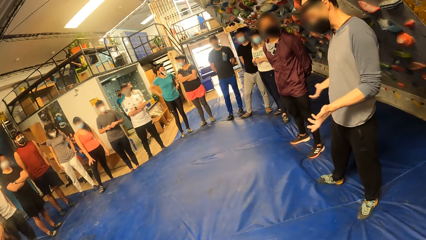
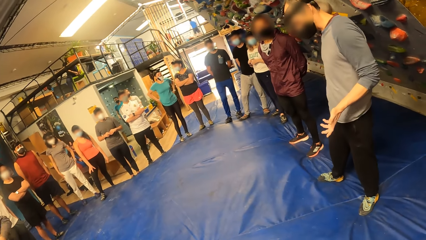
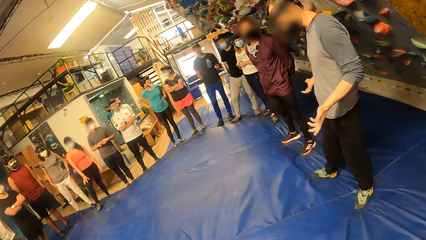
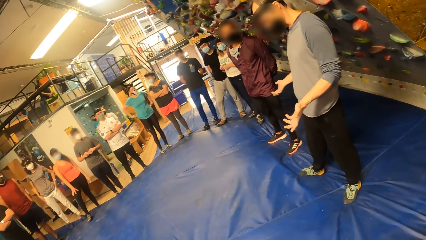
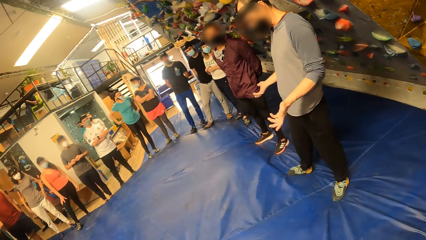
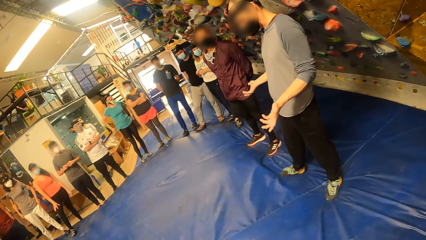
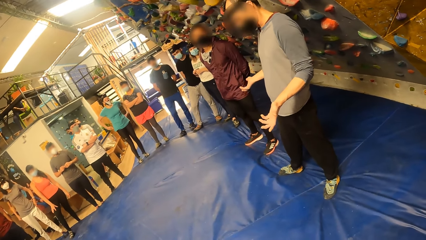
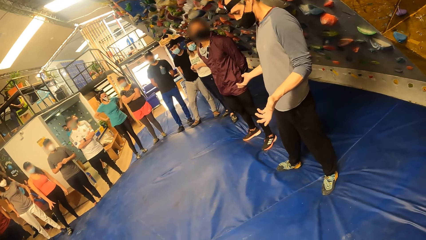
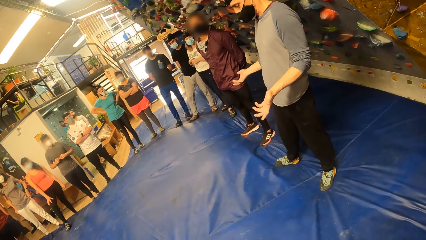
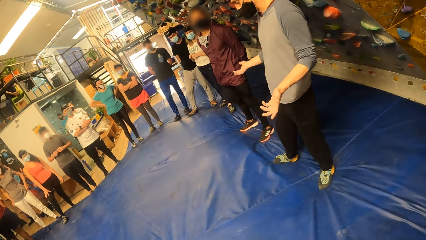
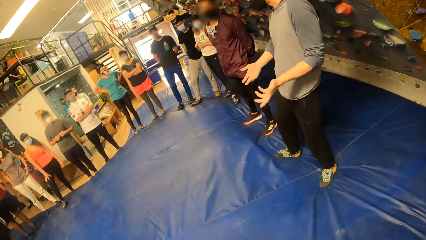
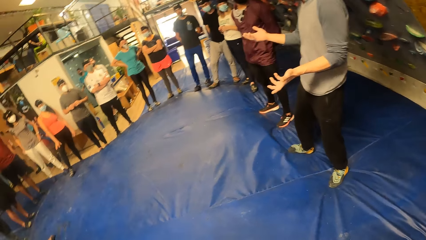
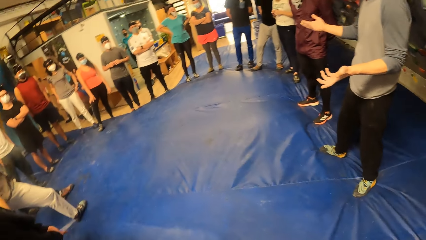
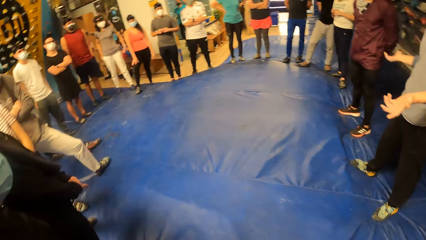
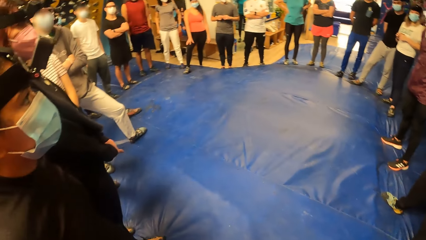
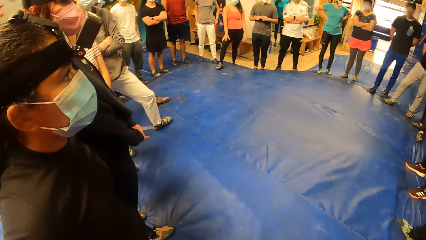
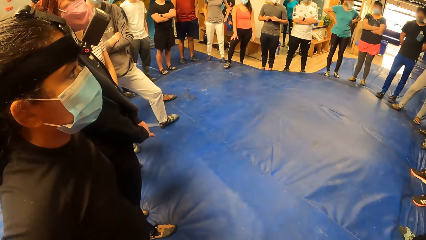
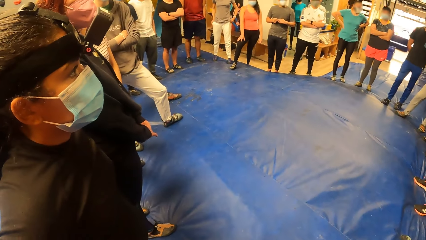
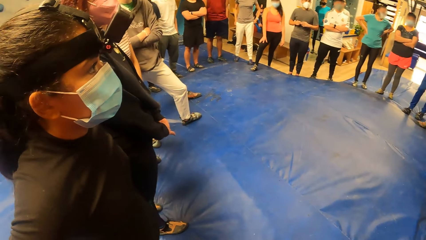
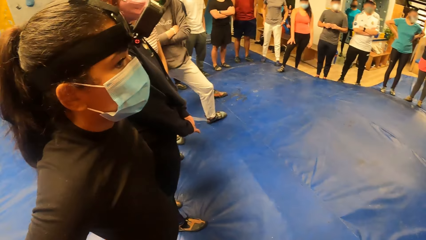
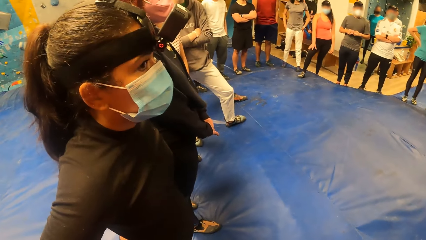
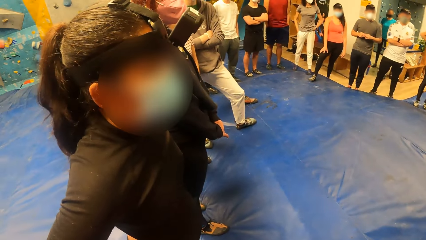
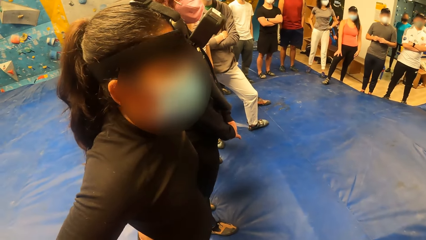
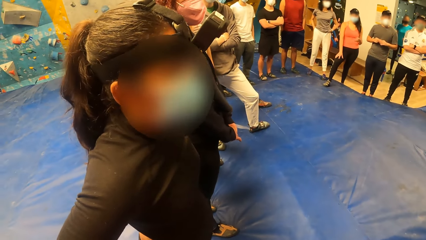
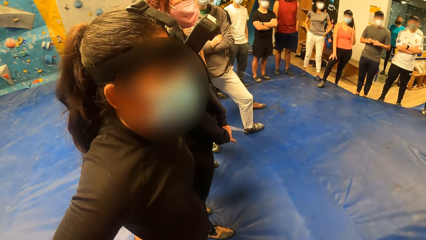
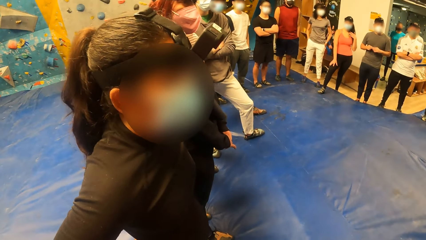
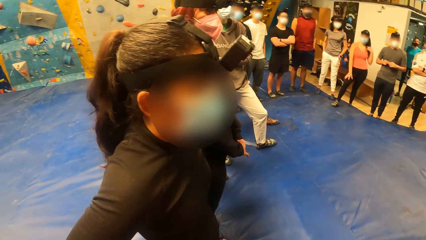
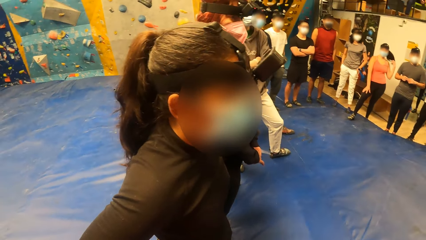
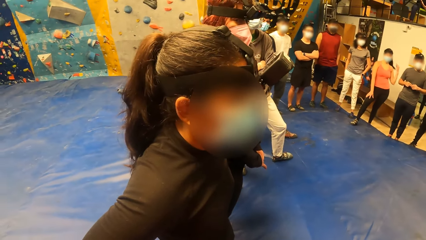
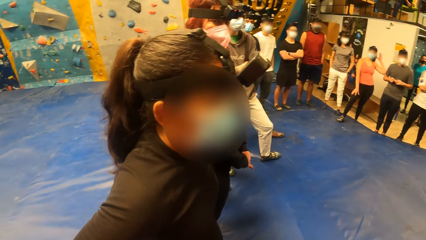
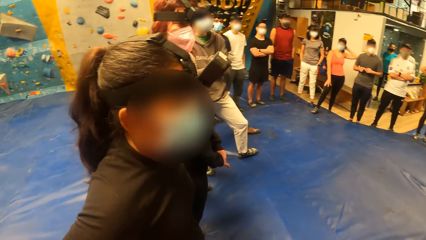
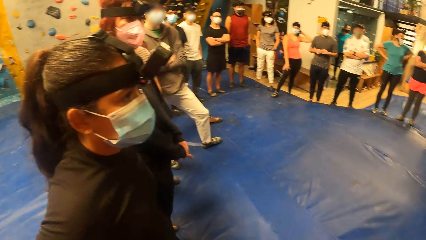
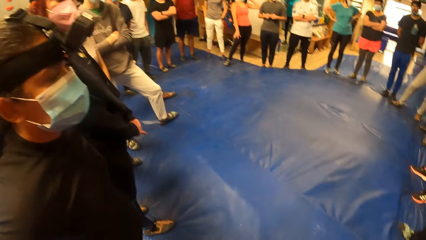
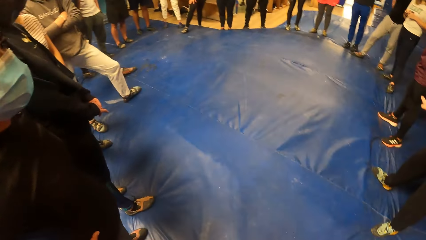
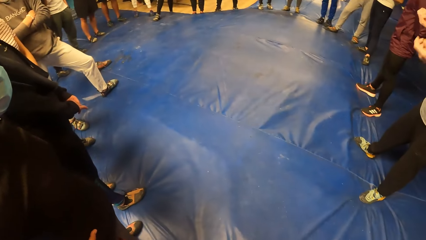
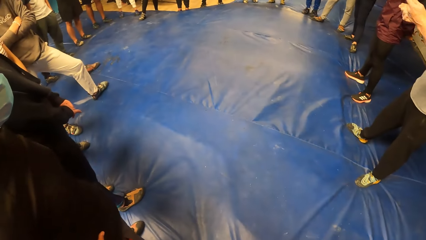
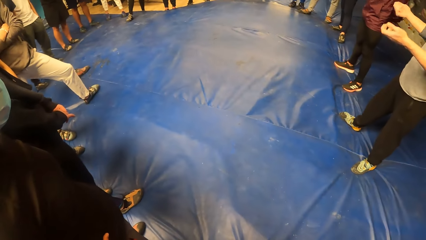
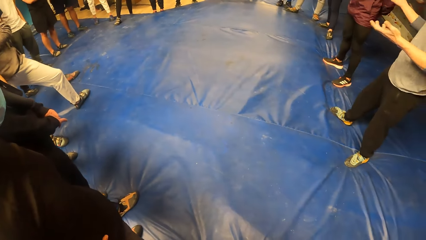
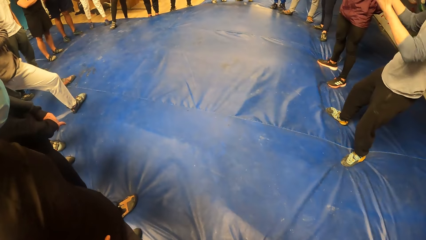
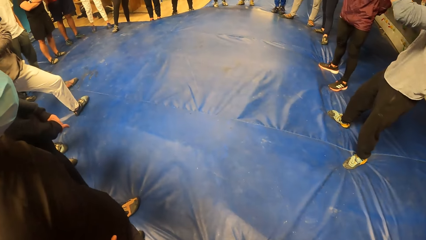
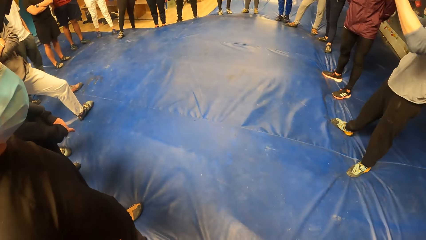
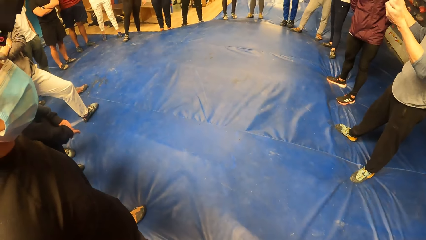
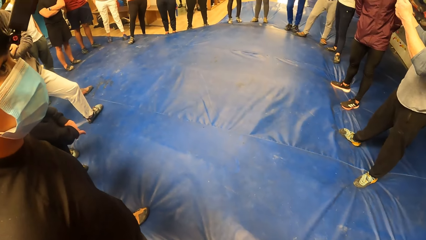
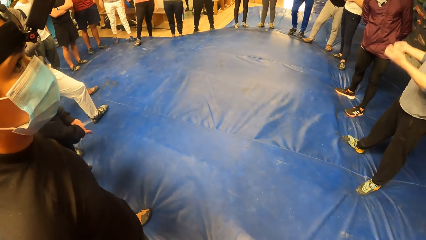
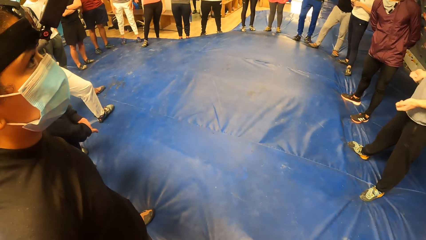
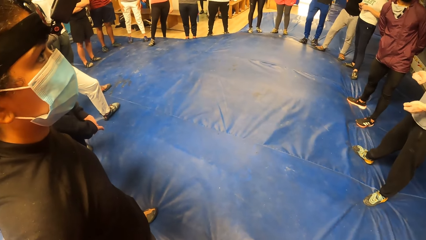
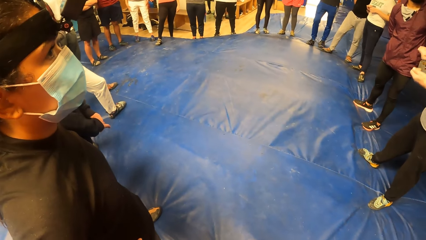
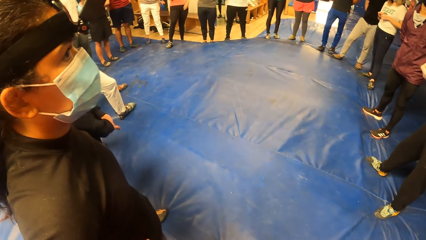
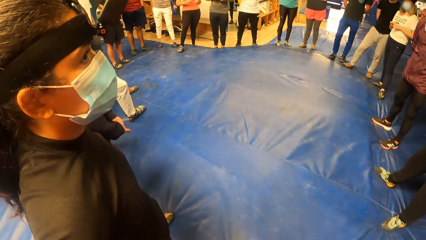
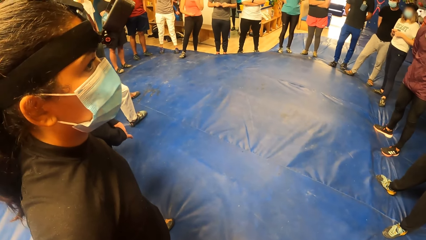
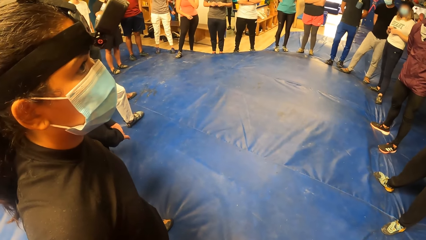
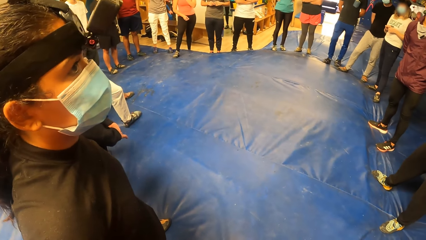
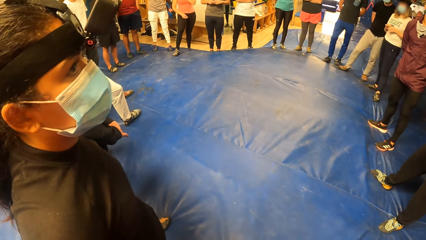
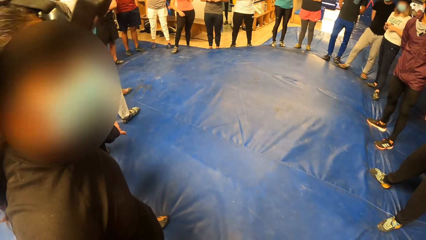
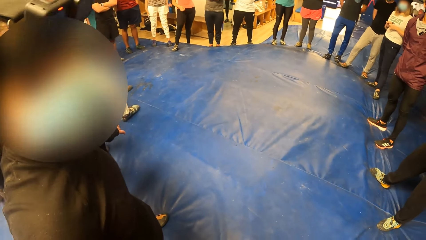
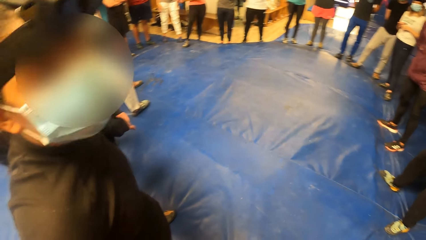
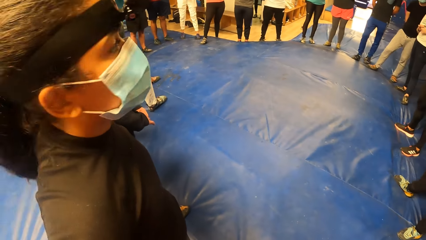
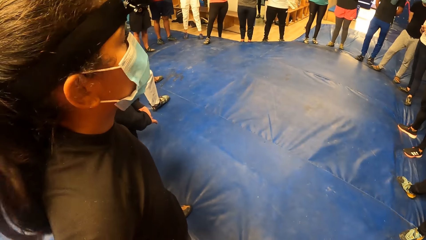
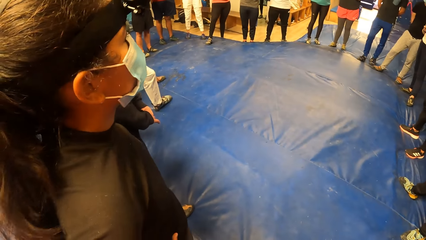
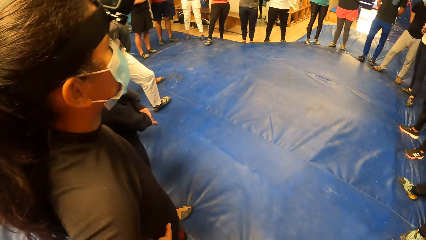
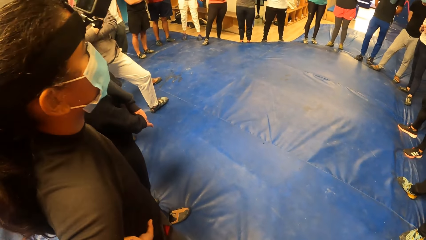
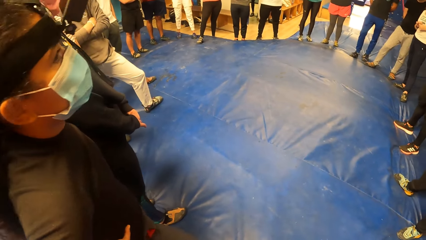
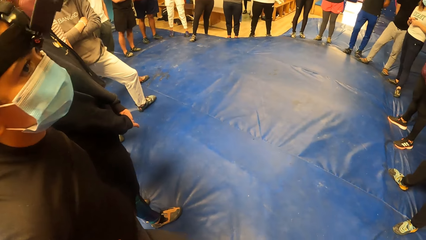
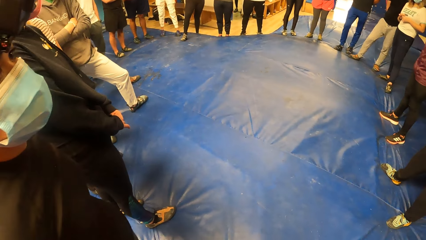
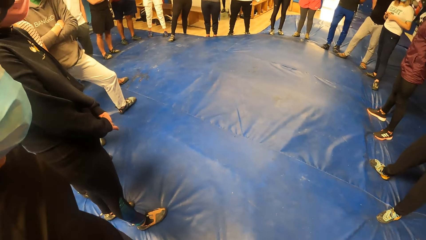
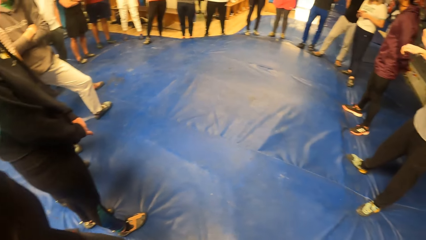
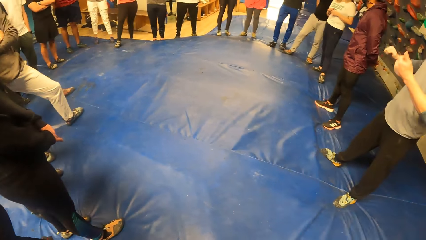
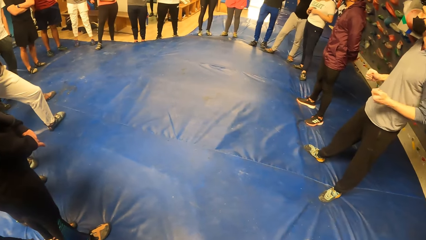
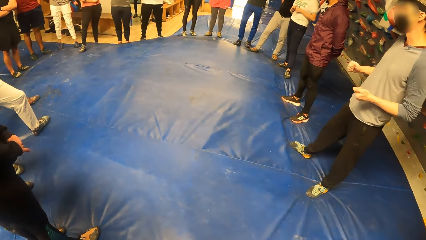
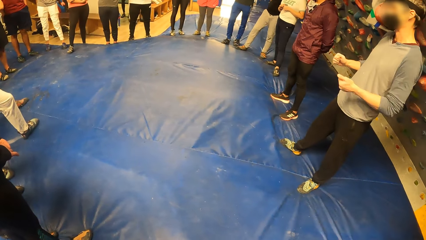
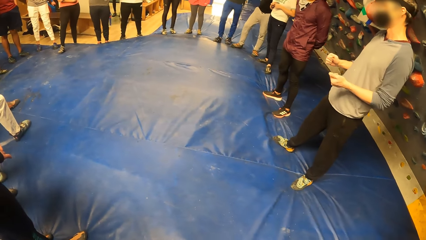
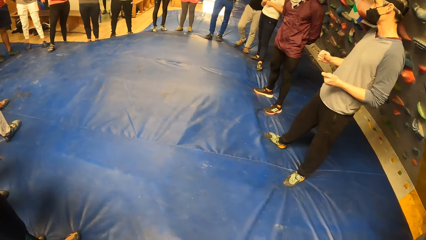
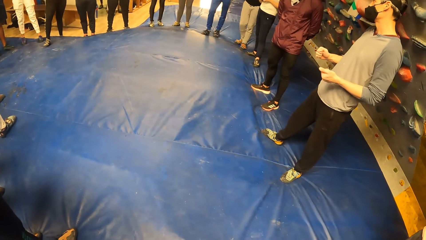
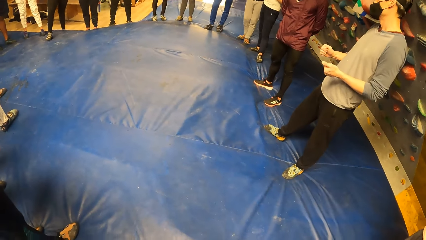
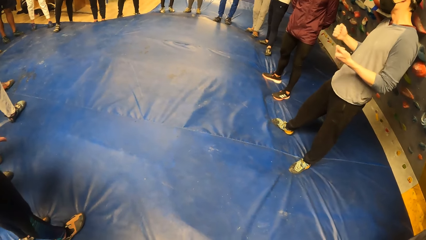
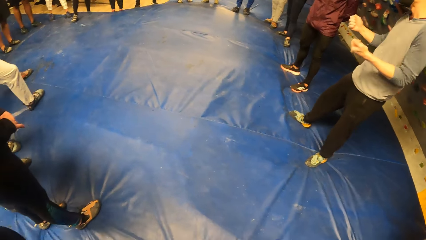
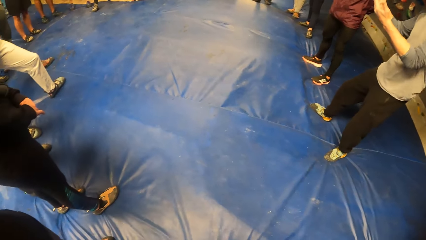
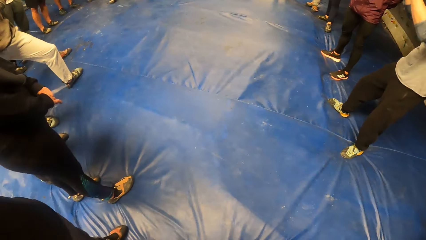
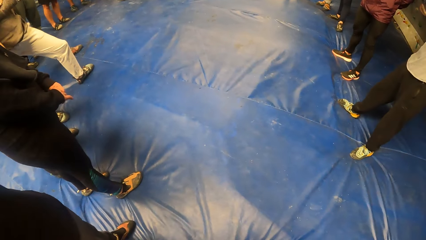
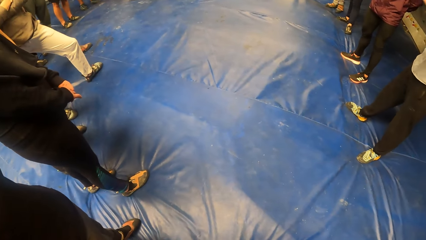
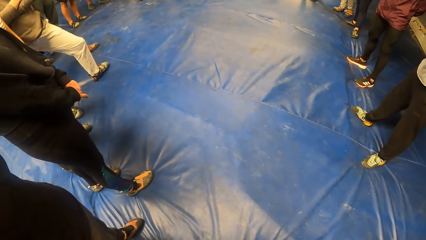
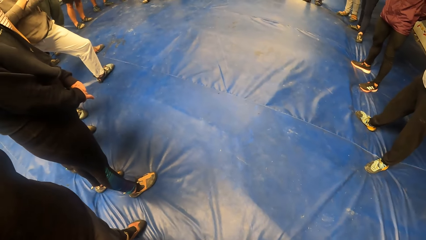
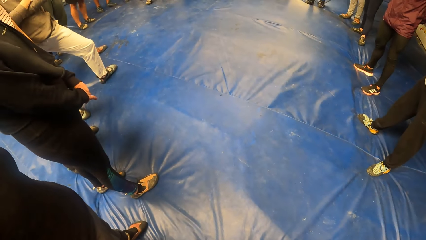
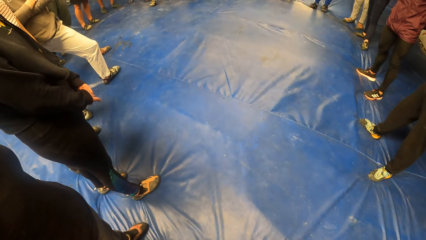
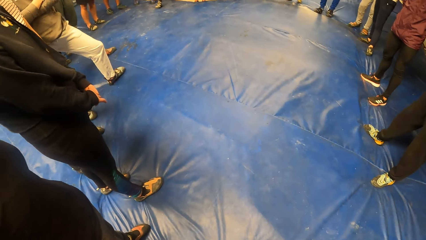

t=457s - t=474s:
The camera wearer looks aside. They look around. They focus at the floor. They look around. They focus at the floor again.
